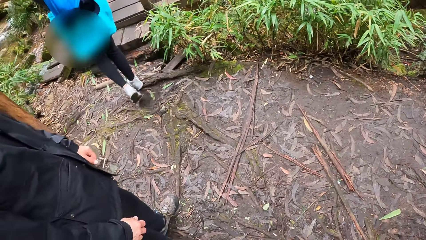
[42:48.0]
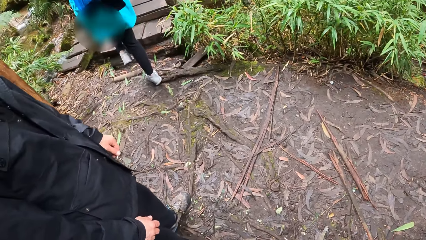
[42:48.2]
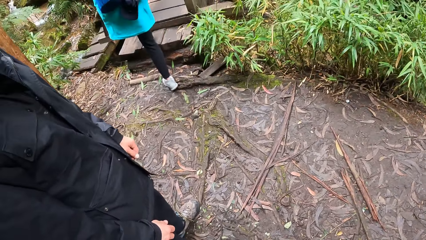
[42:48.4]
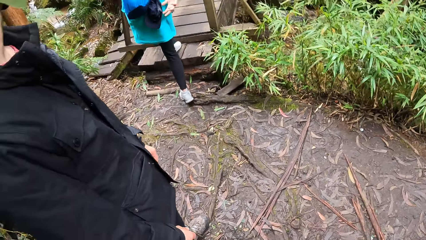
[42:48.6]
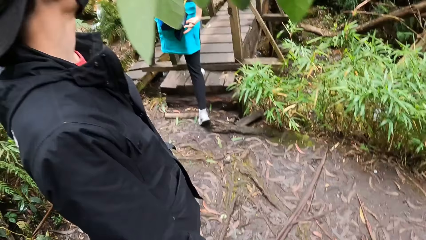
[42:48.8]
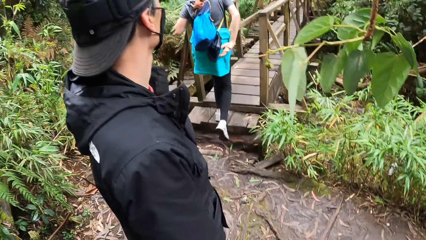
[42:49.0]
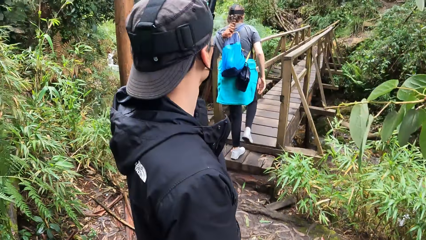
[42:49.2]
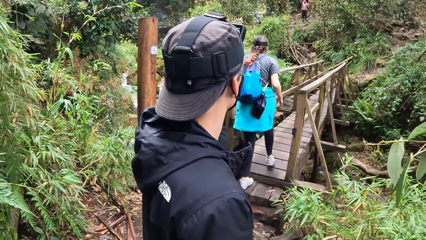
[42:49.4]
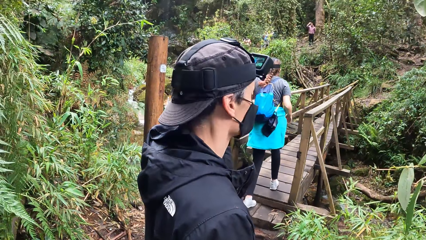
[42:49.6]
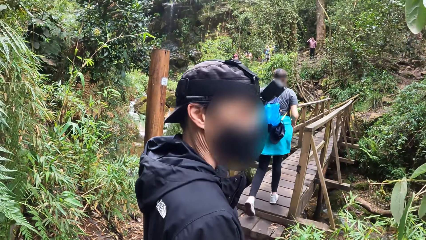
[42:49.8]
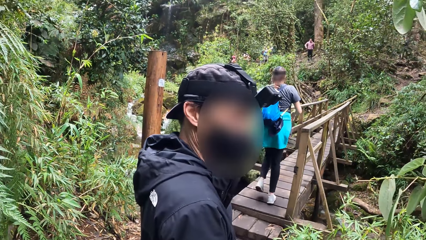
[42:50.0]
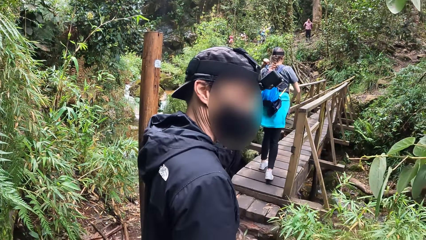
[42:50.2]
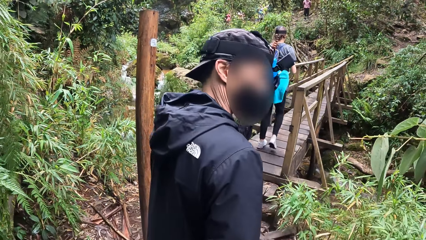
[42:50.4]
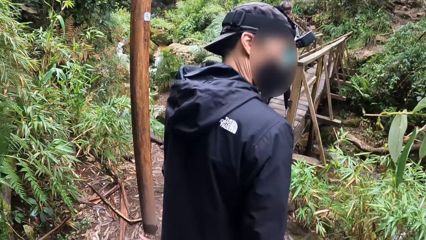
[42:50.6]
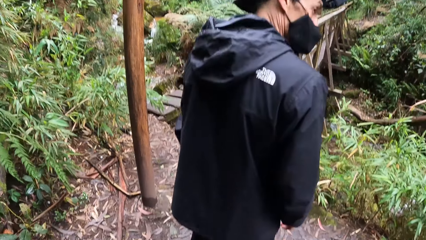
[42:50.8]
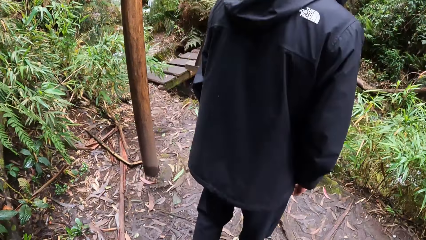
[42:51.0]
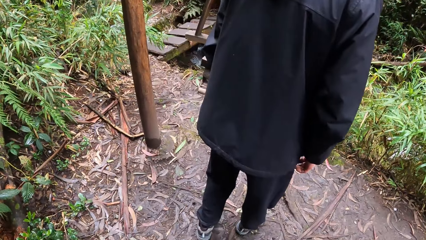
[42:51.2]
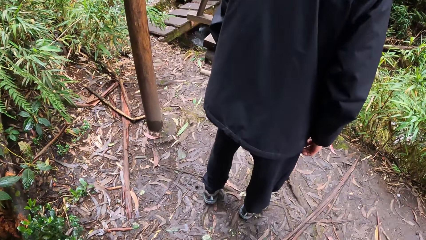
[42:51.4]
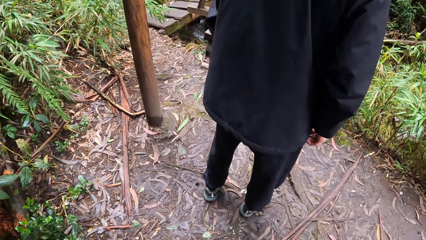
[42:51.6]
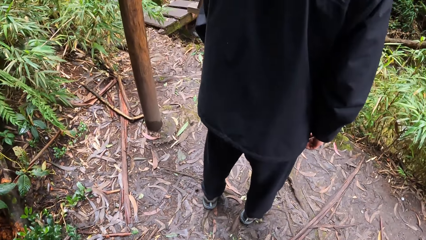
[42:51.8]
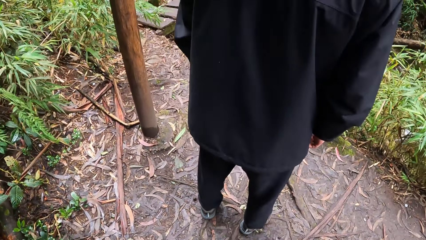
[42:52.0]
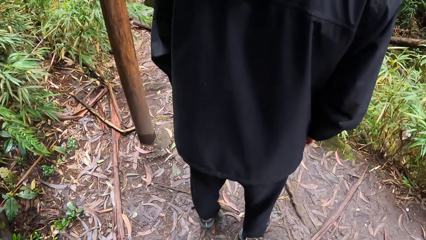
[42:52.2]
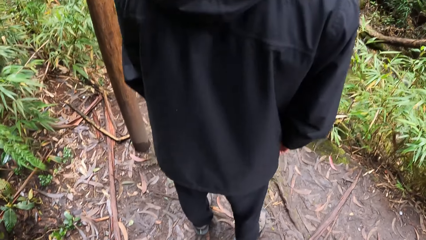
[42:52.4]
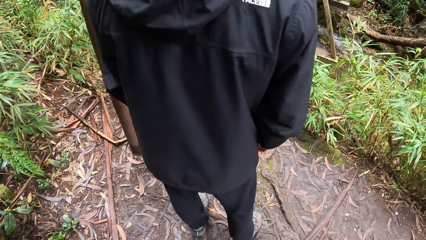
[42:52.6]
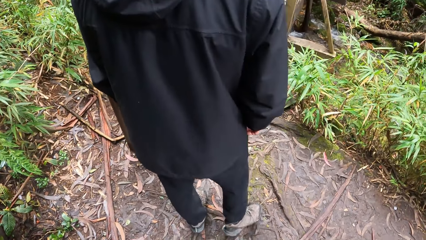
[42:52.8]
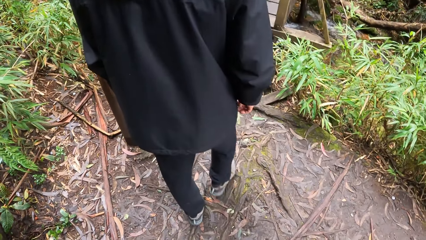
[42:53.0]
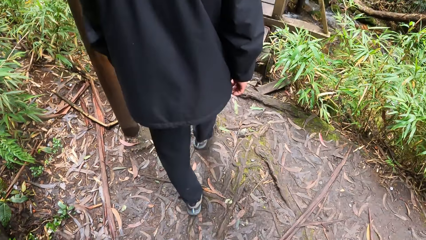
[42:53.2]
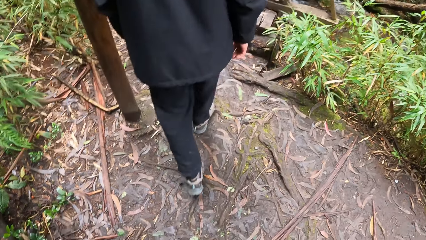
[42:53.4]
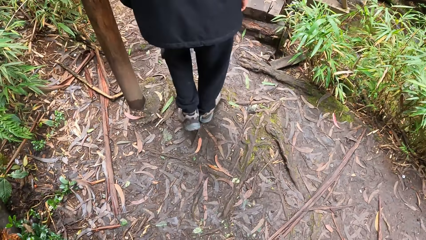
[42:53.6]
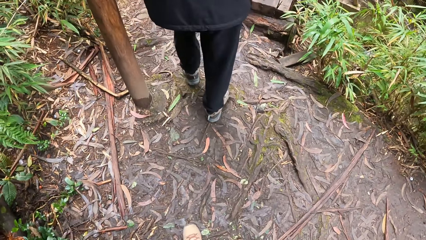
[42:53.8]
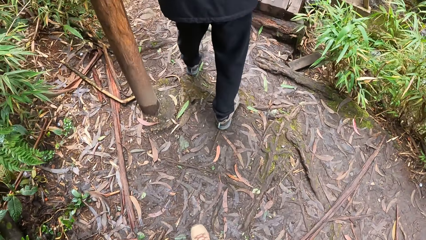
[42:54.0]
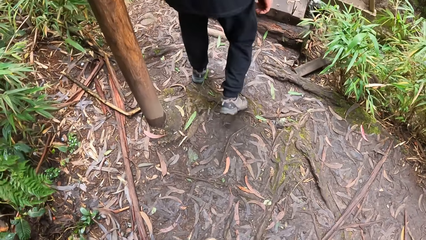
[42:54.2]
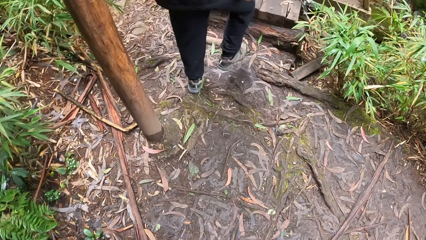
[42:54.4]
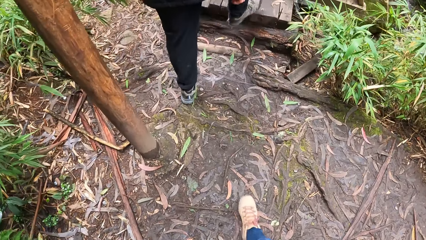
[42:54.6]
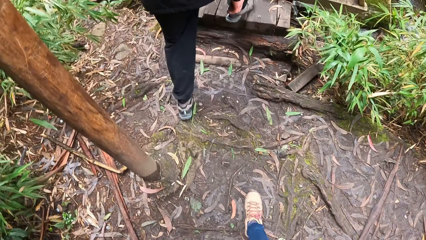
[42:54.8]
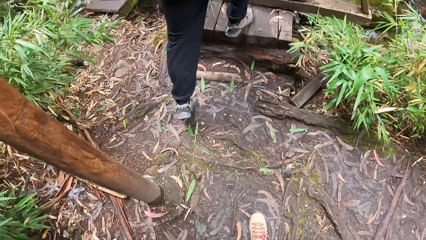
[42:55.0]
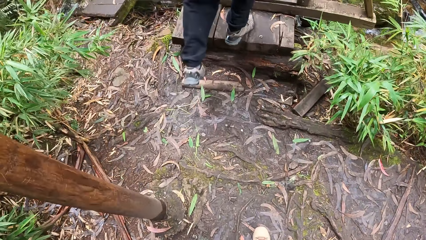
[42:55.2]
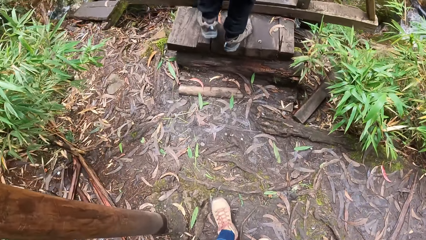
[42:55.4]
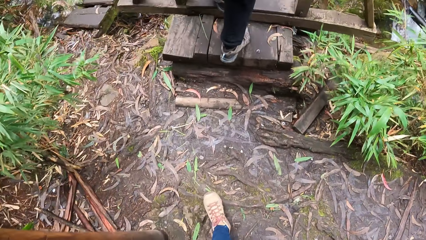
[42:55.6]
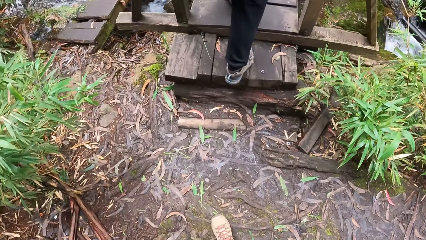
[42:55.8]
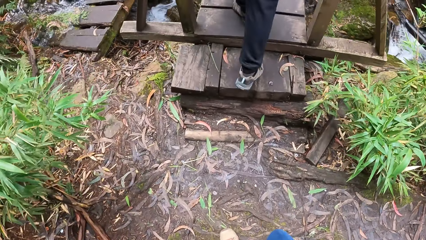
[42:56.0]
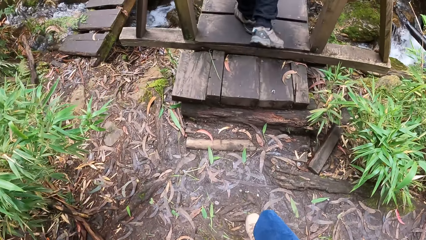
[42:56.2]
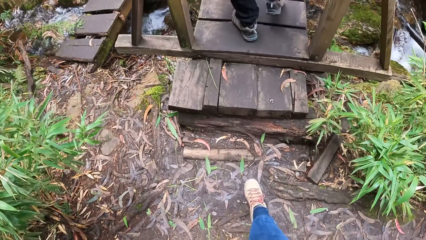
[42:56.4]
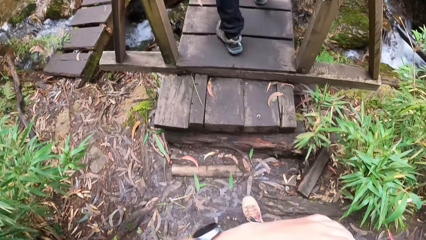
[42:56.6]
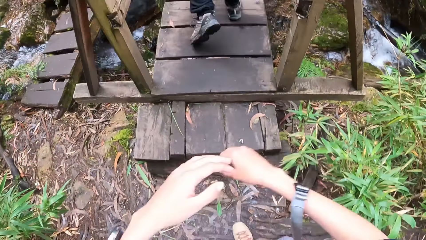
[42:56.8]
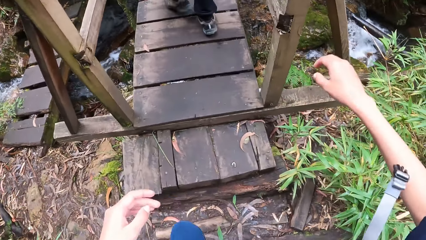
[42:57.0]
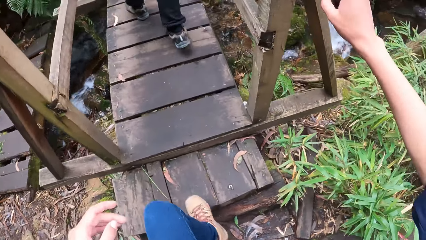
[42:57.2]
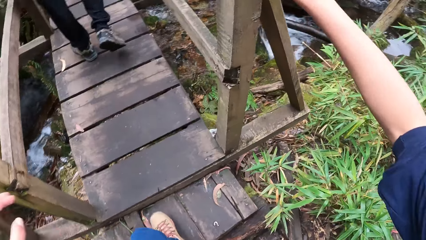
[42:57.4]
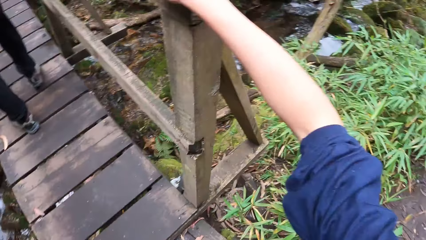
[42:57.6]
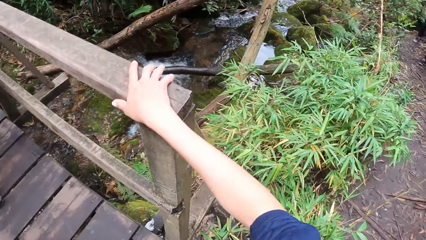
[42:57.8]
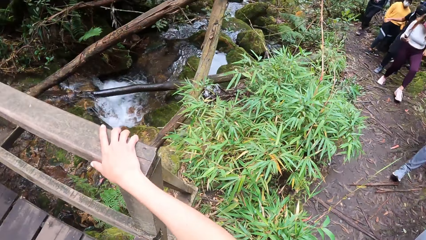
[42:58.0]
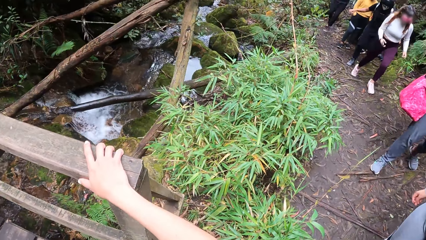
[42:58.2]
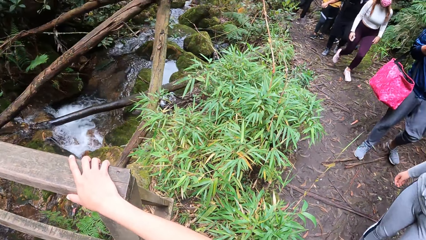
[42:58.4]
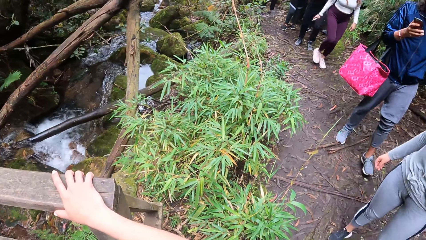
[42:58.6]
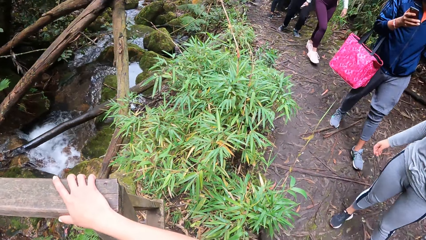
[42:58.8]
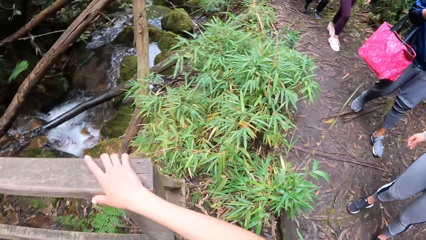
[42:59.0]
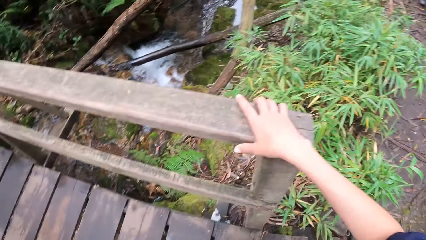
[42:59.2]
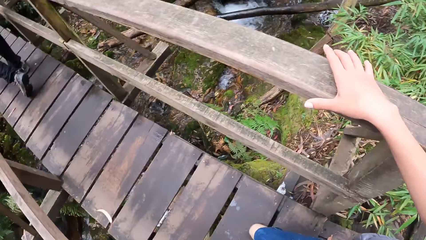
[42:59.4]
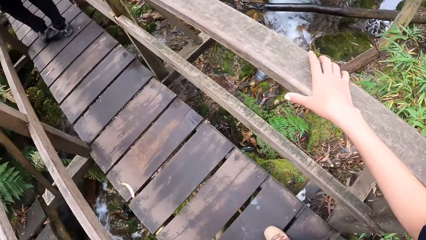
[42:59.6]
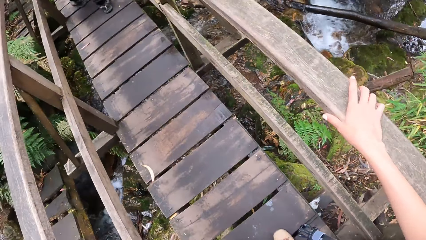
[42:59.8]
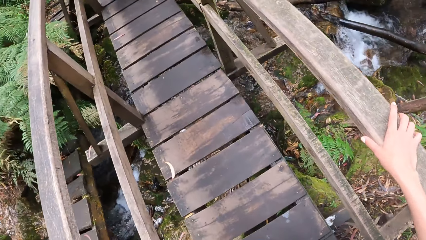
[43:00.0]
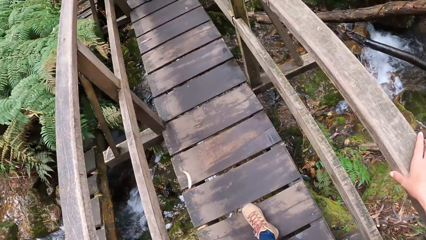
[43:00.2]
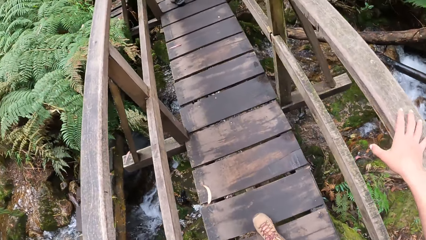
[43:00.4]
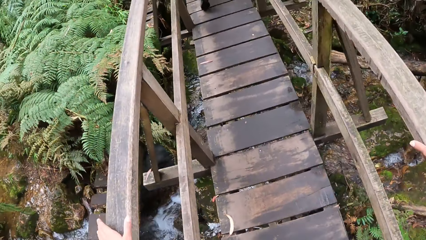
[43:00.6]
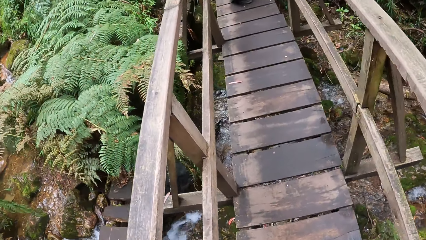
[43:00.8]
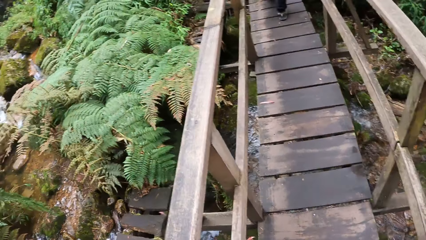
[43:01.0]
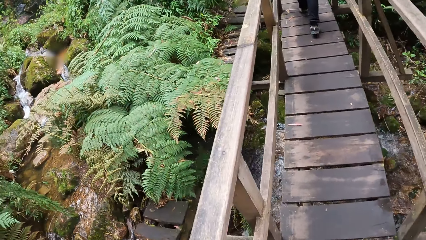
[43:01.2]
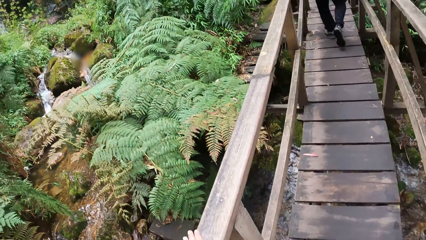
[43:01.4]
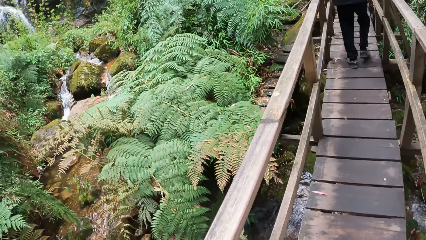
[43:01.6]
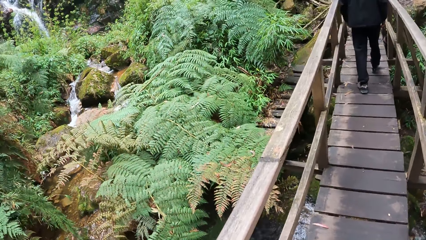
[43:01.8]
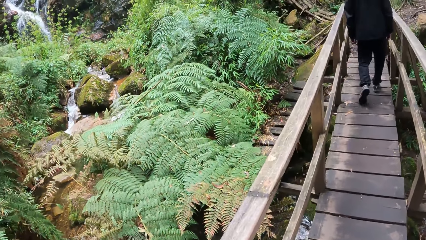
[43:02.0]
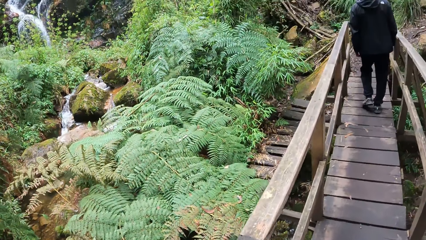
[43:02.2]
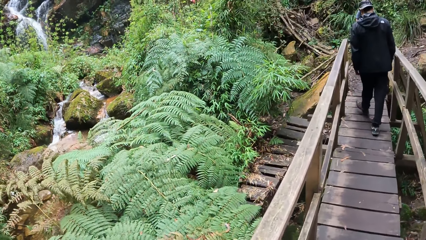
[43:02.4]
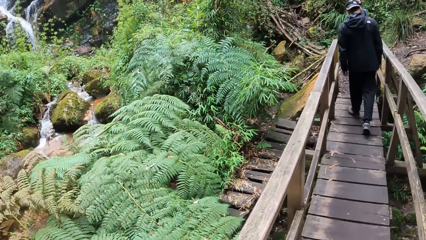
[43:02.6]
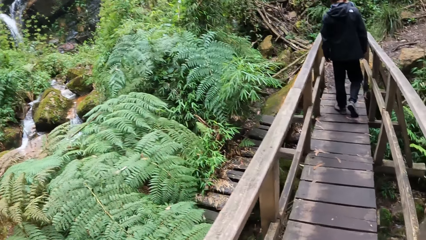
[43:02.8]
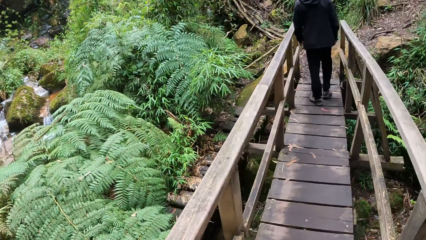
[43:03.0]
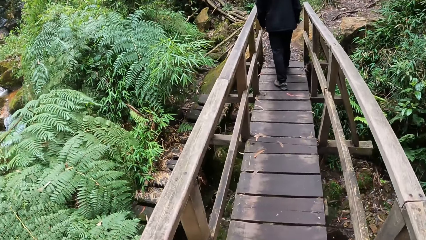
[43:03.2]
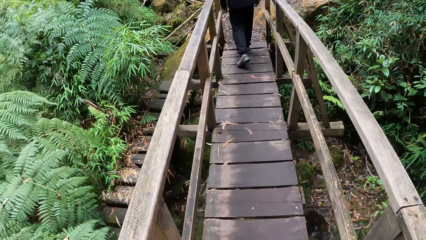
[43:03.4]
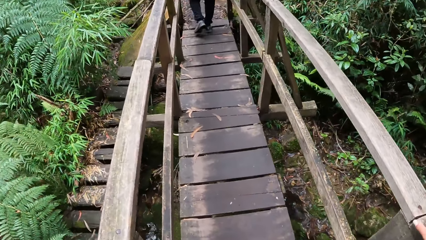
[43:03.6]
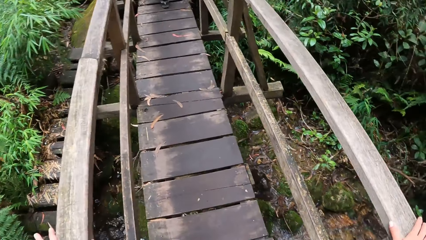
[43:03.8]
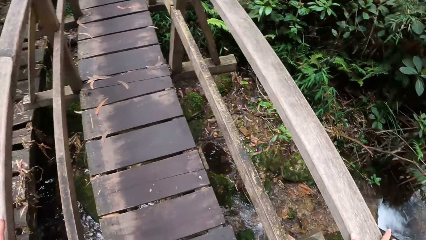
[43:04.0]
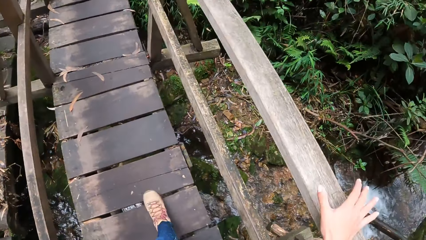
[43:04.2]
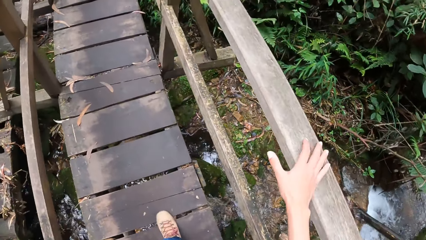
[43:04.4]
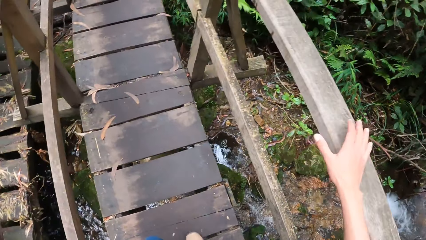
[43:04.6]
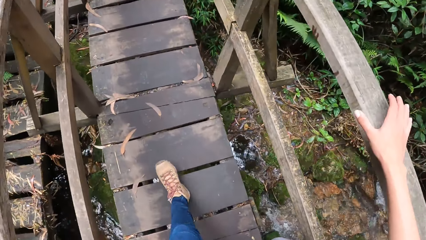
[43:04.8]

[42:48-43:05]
The camera wearer turns around. A person turns around. The person walks towards the bridge. The person walks around. The camera wearer walks towards the bridge. They hold the rail guard. They turn around. They walk around. They cross the bridge. The person crosses the bridge.
